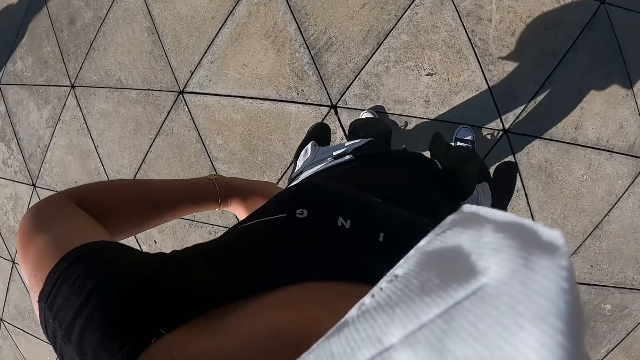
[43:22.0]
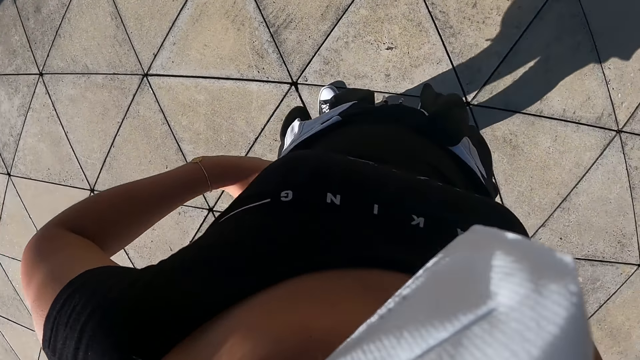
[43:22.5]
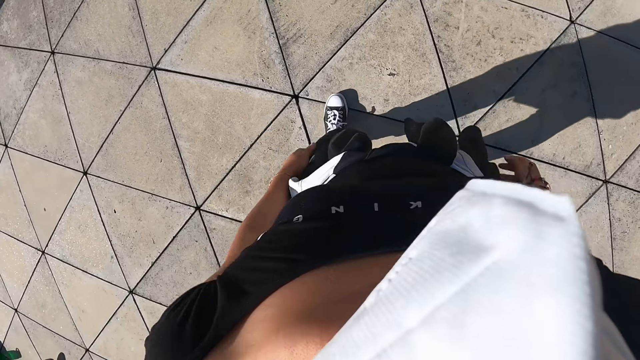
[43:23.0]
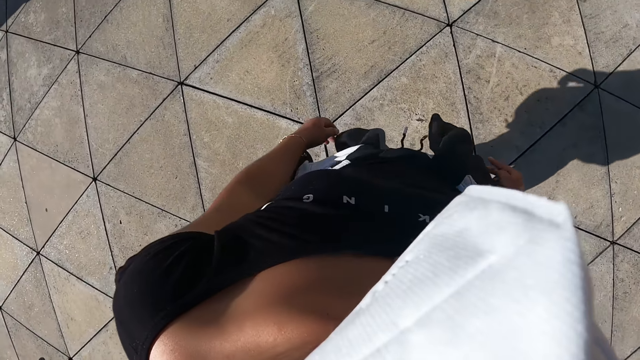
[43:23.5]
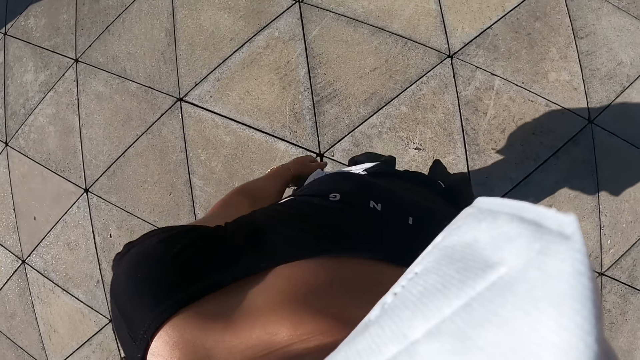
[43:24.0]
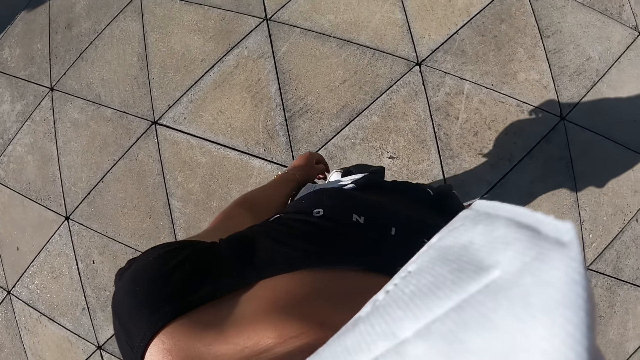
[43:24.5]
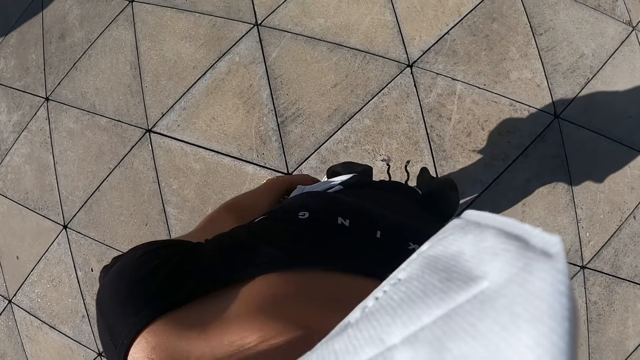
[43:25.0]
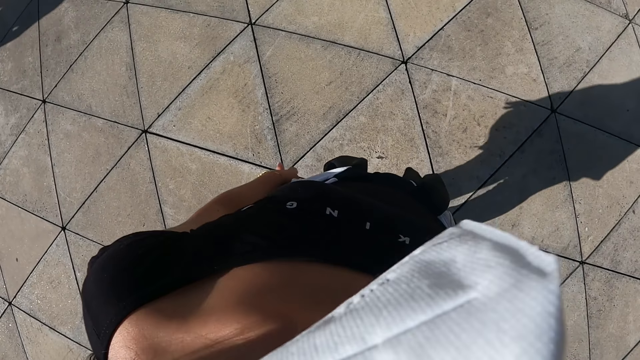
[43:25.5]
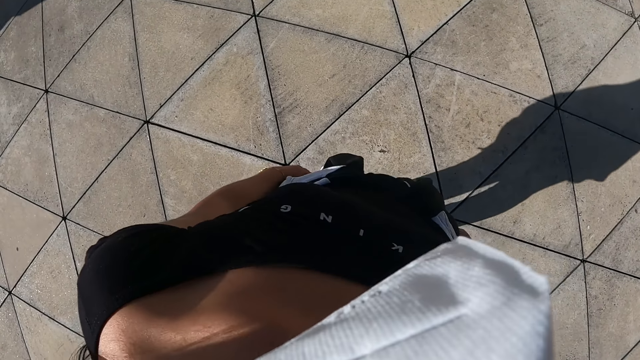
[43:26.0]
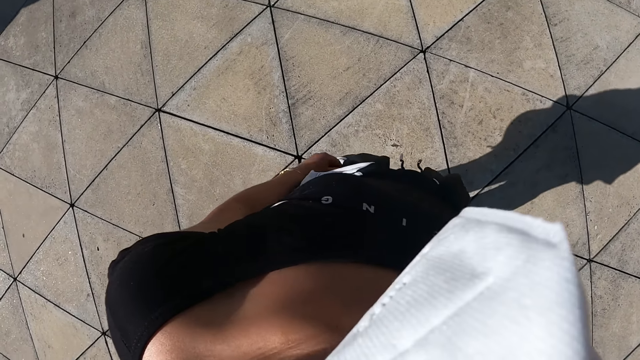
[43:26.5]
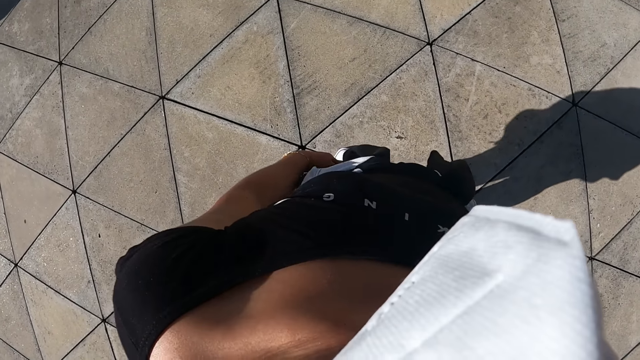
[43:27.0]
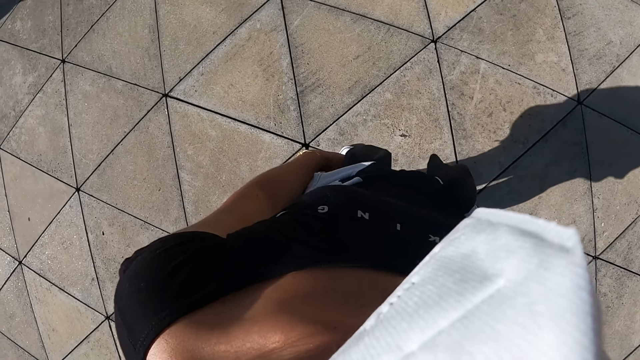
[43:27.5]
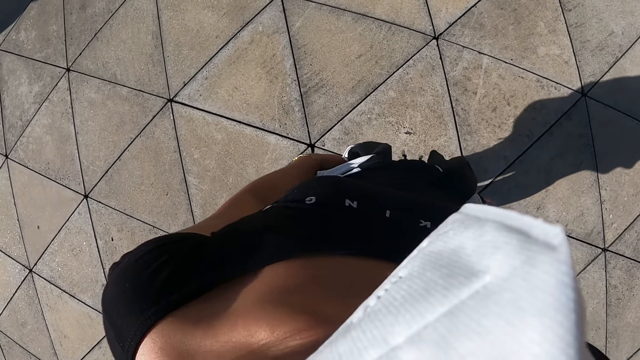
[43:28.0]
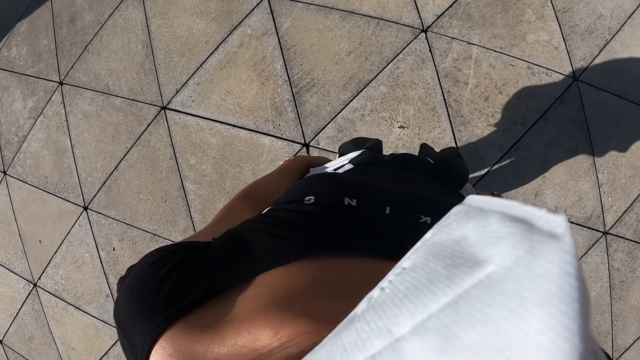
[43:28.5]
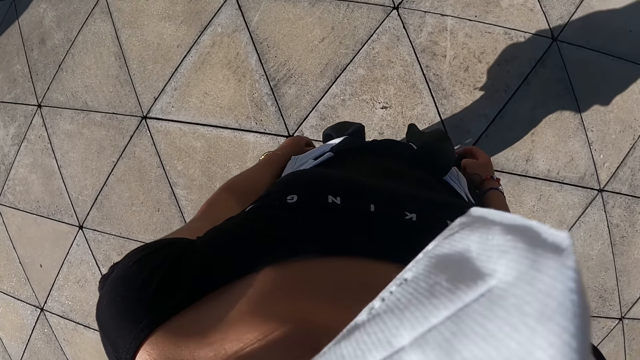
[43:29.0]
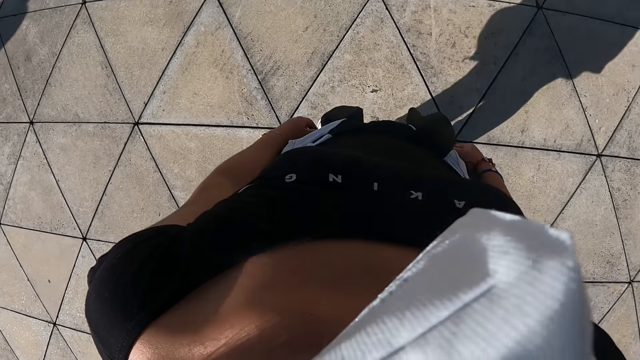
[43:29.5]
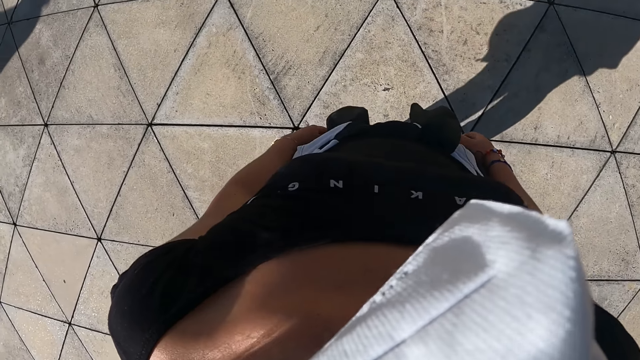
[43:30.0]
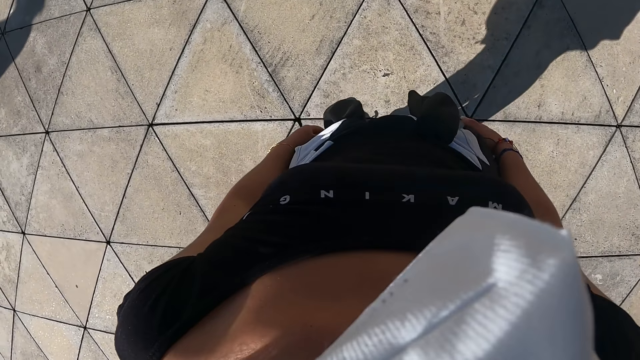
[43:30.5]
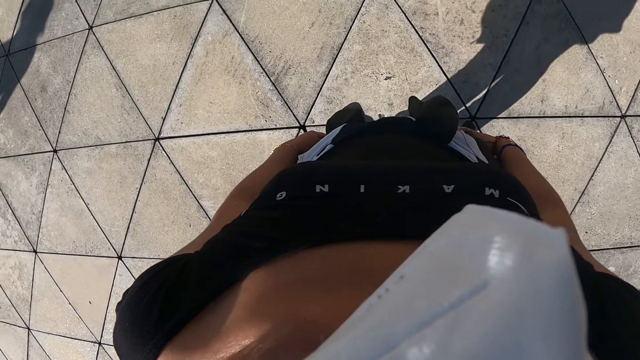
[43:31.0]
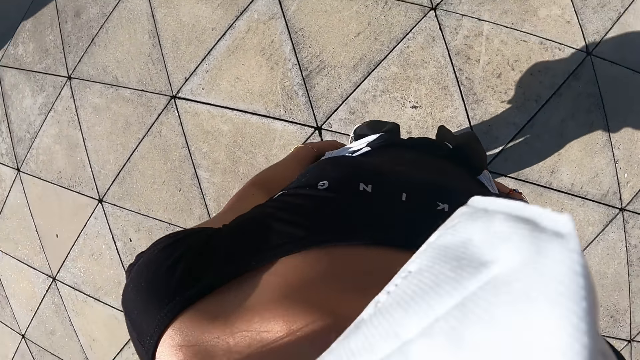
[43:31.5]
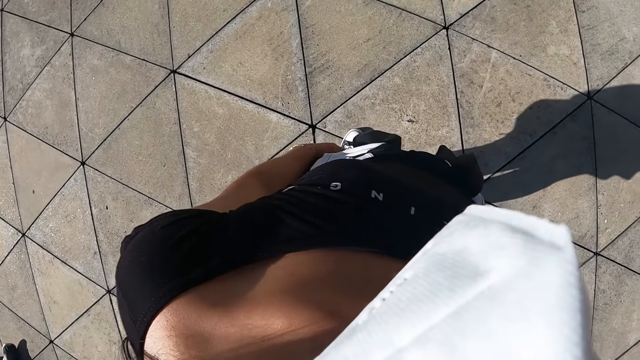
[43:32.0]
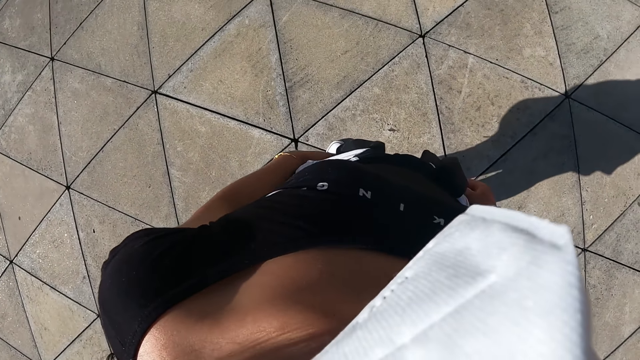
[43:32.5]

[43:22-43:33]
The camera wearer drops both hands from her waist.

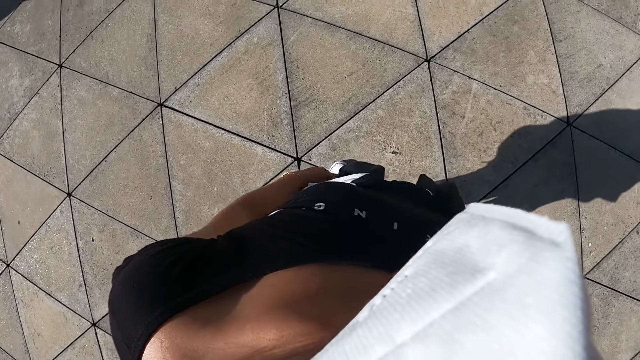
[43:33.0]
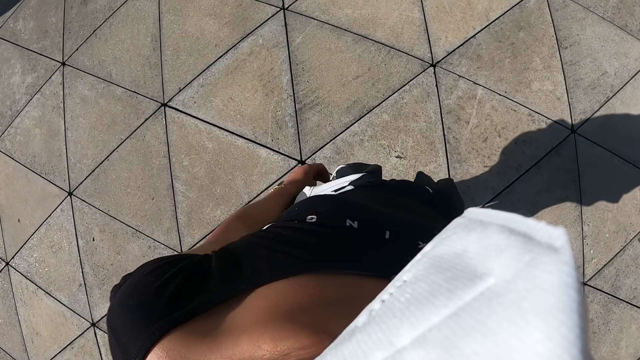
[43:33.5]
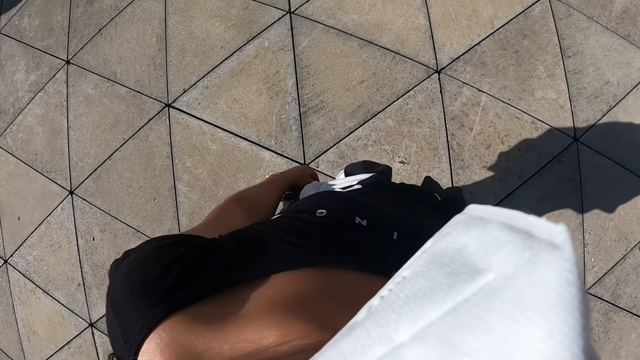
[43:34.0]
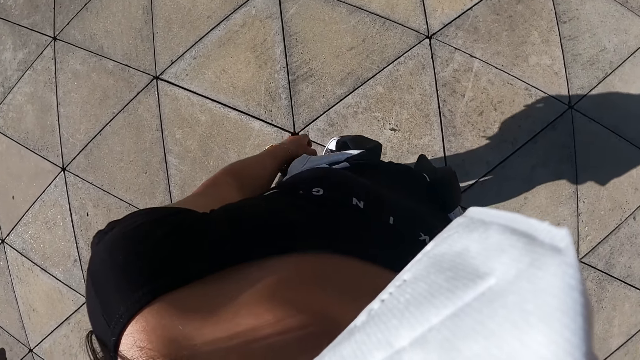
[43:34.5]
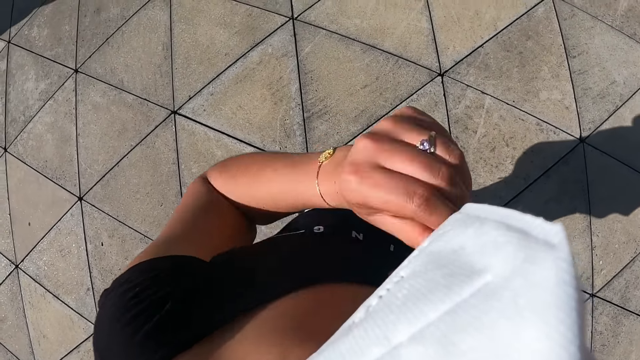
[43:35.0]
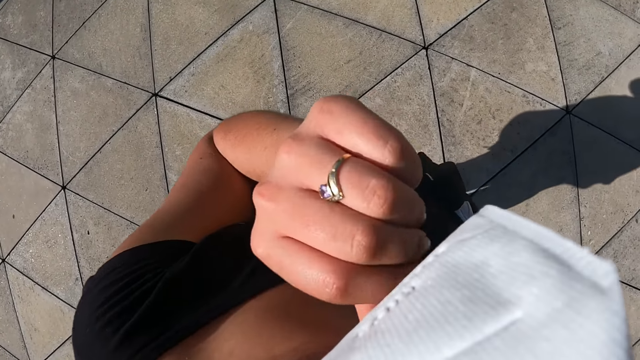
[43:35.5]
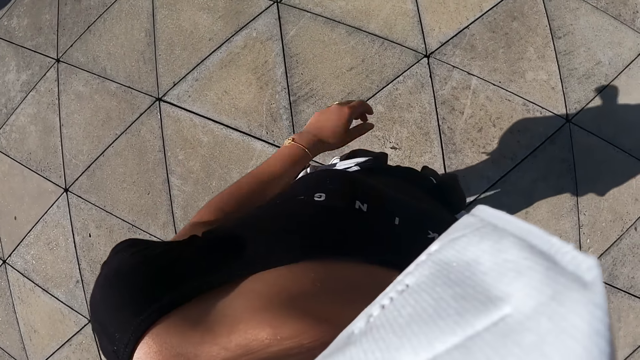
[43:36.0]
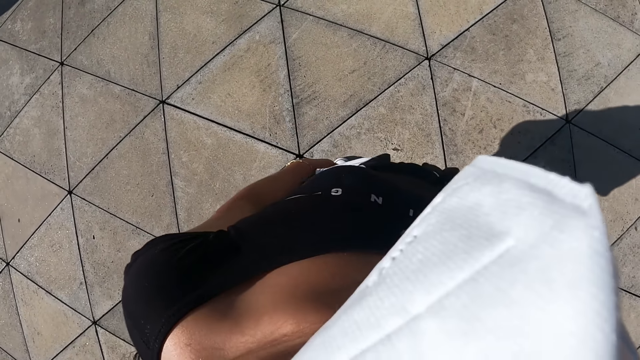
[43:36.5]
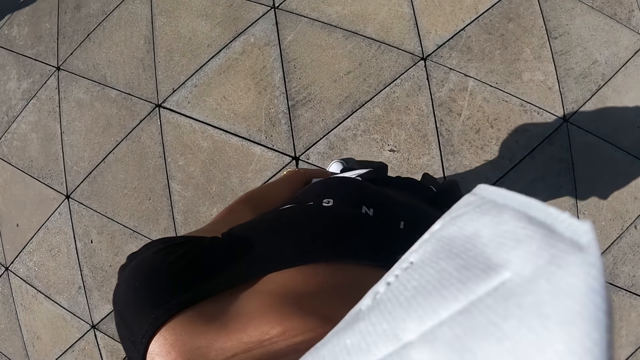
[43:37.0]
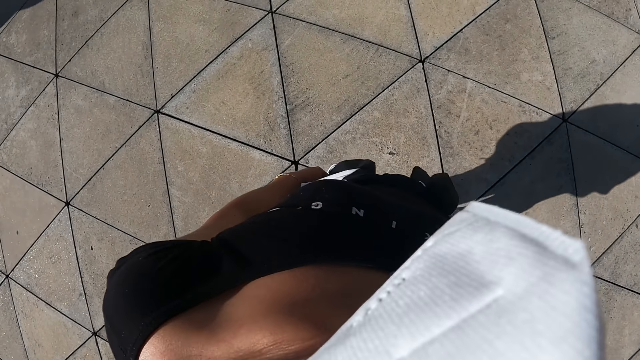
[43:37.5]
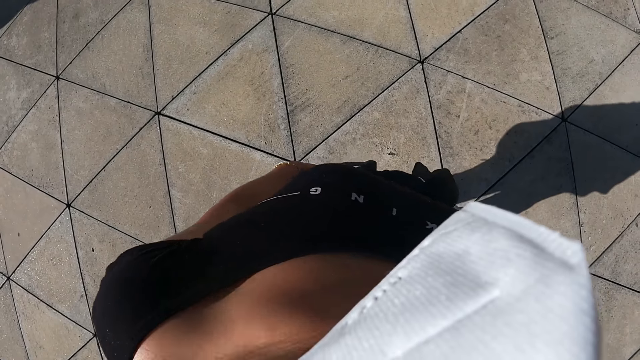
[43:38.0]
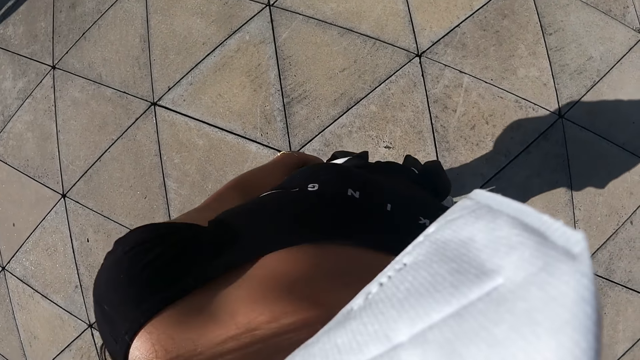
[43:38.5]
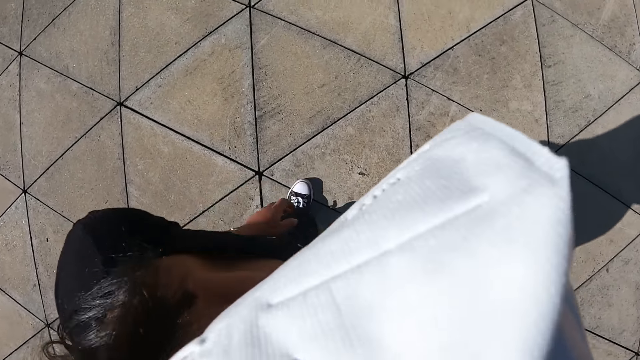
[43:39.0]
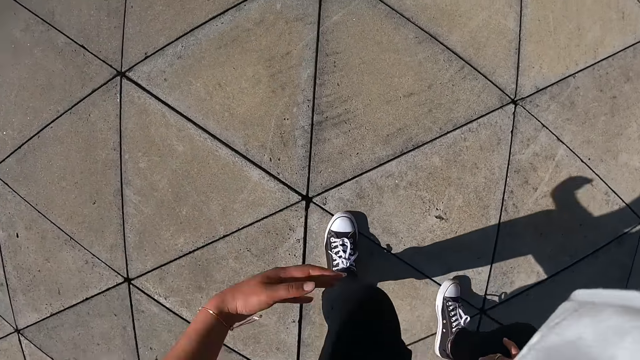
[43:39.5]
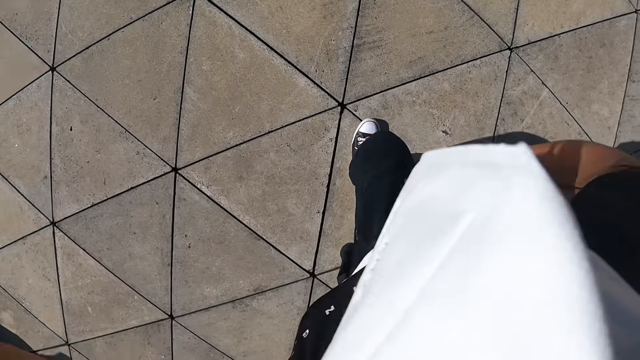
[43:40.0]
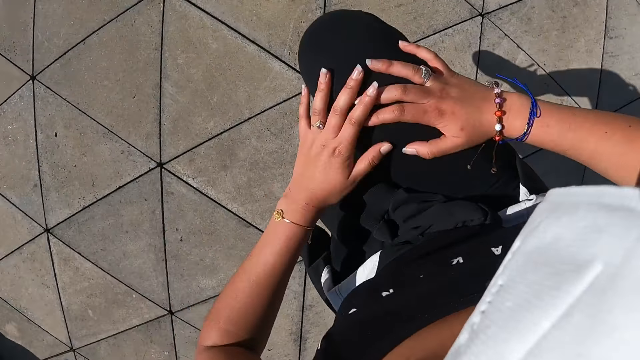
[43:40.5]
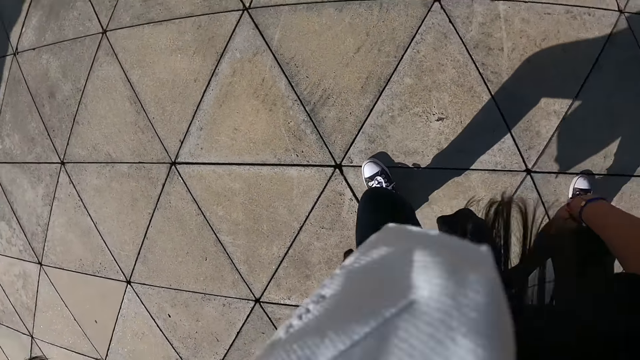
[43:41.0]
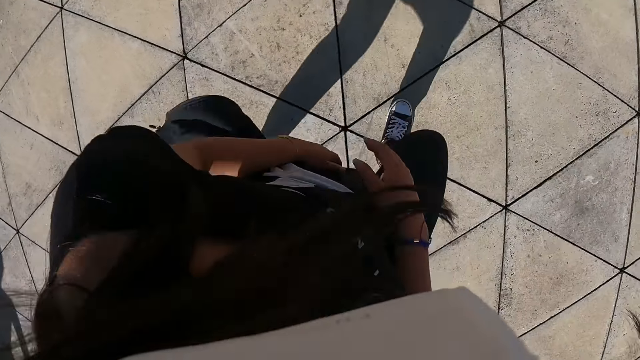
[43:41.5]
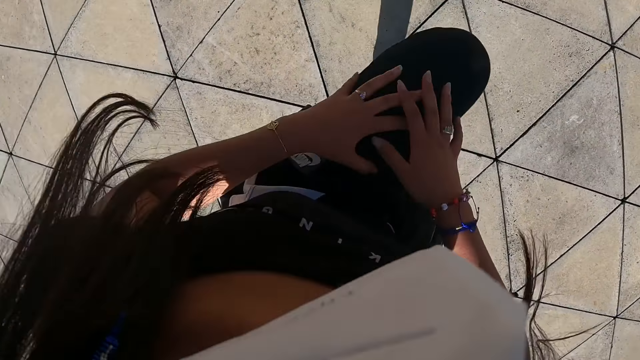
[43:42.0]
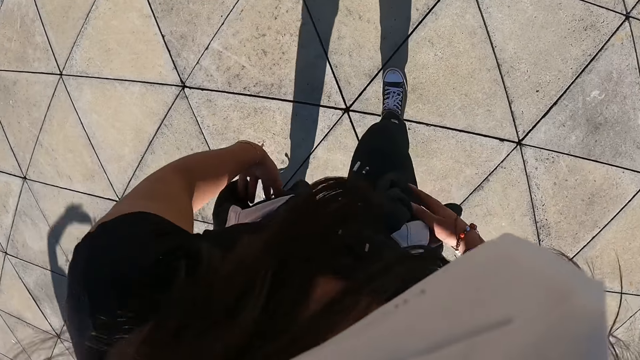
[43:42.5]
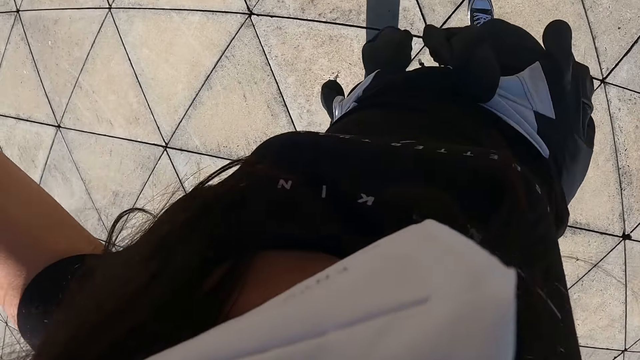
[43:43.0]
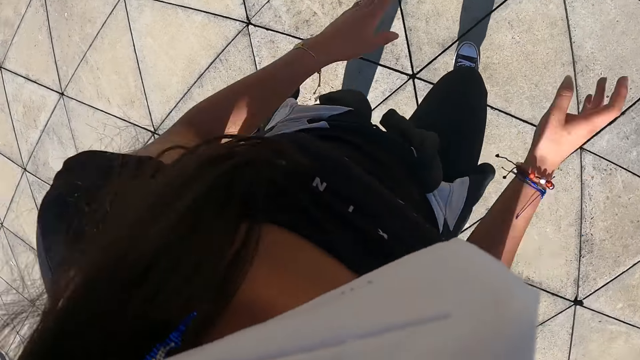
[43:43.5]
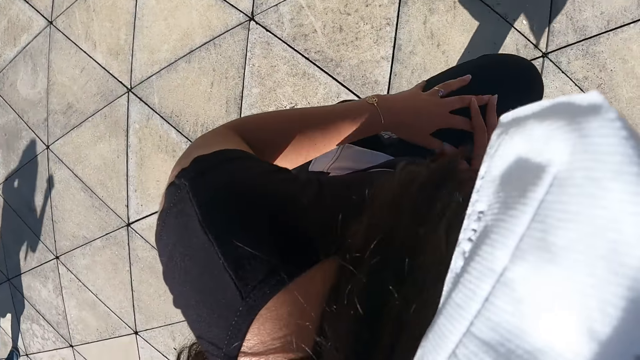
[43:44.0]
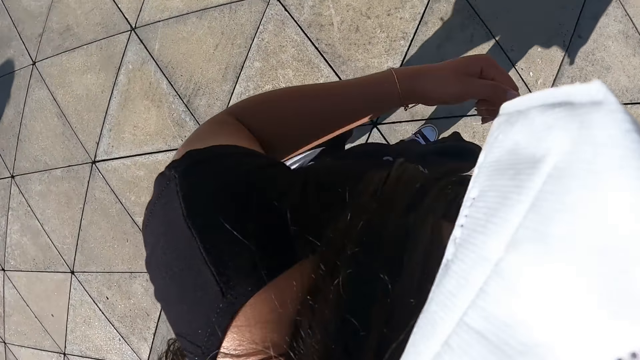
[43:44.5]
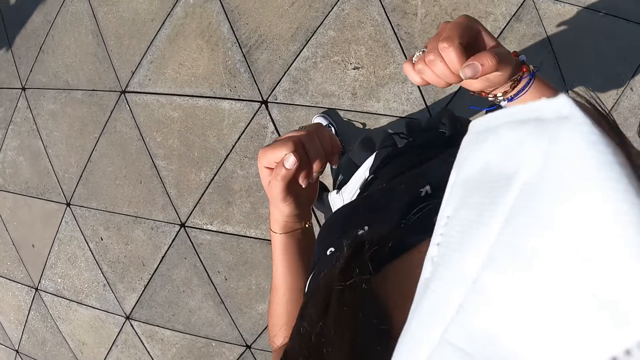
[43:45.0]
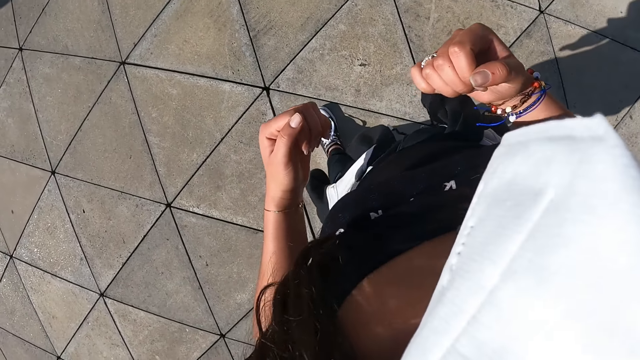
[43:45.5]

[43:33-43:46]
The camera wearer adjusts her face mask with her left hand. She dances.
